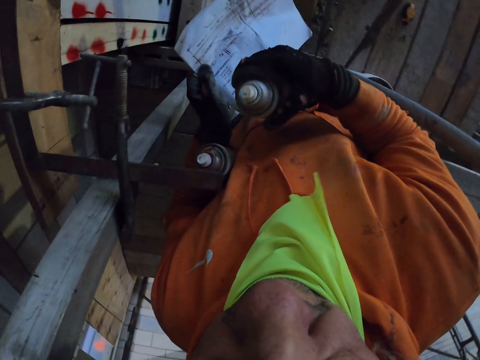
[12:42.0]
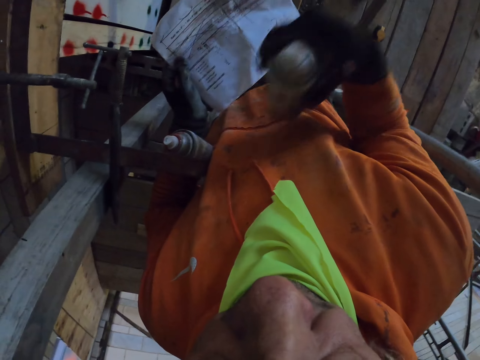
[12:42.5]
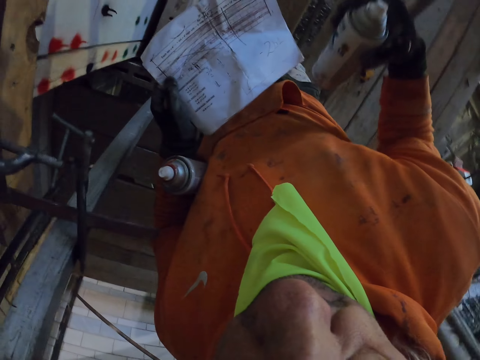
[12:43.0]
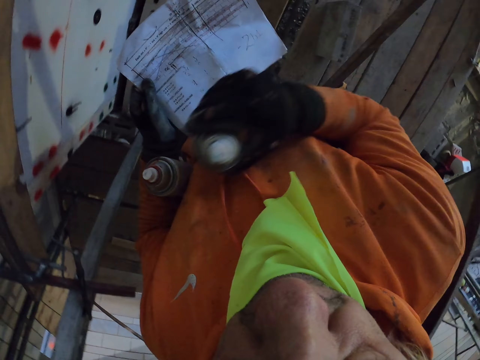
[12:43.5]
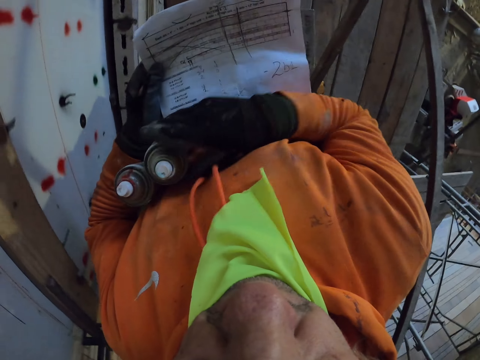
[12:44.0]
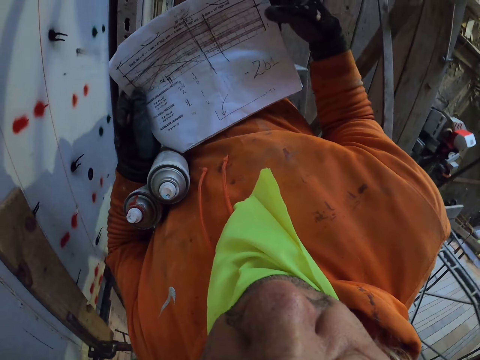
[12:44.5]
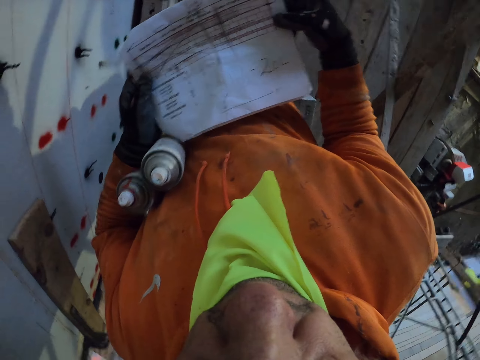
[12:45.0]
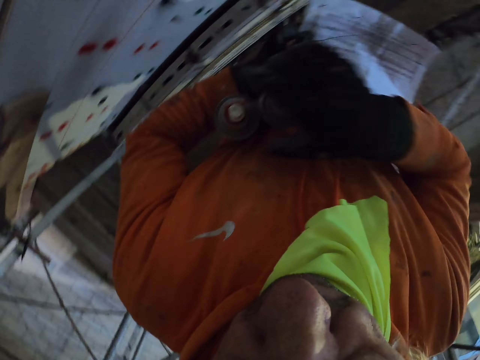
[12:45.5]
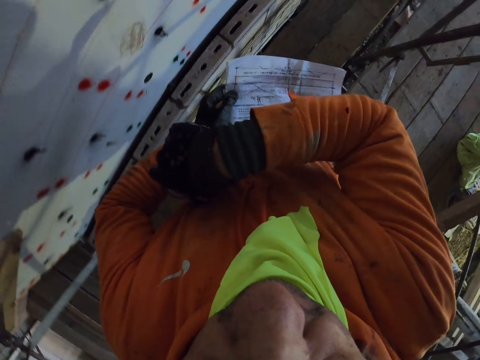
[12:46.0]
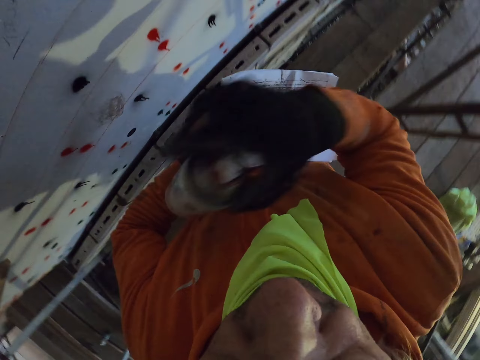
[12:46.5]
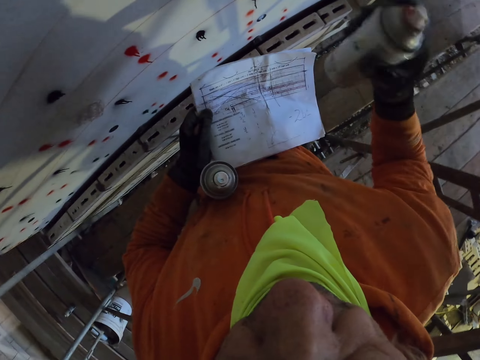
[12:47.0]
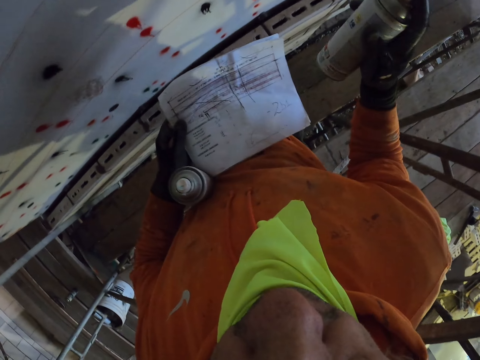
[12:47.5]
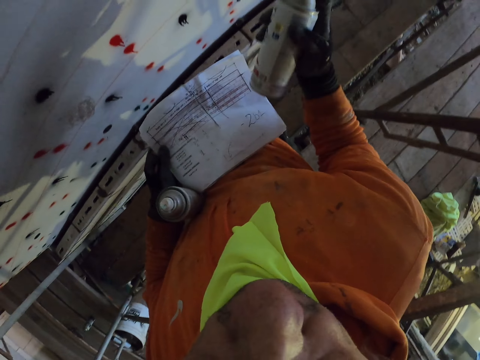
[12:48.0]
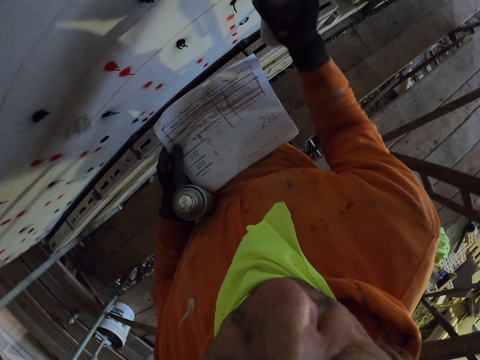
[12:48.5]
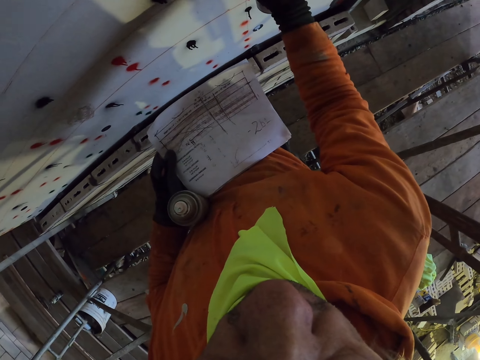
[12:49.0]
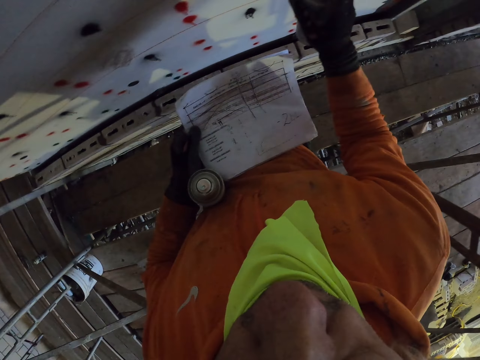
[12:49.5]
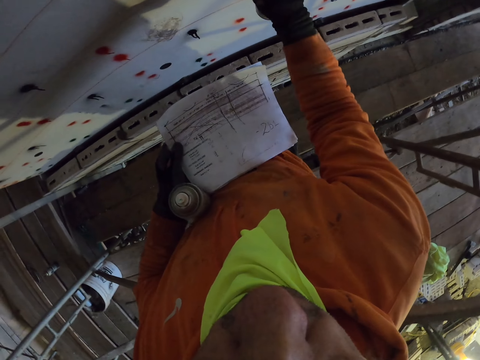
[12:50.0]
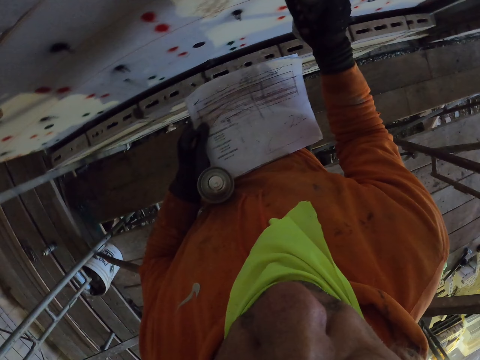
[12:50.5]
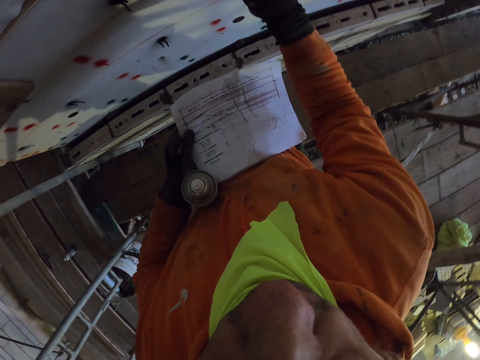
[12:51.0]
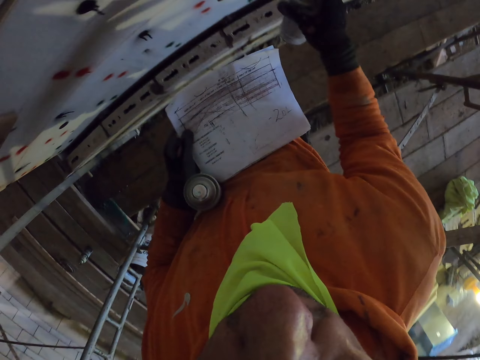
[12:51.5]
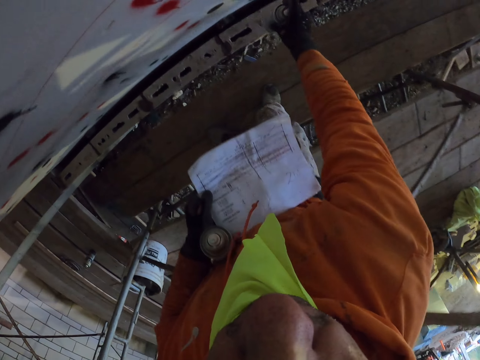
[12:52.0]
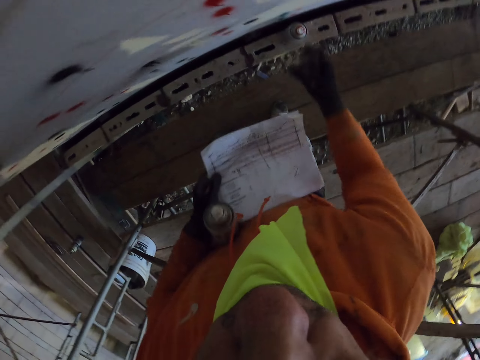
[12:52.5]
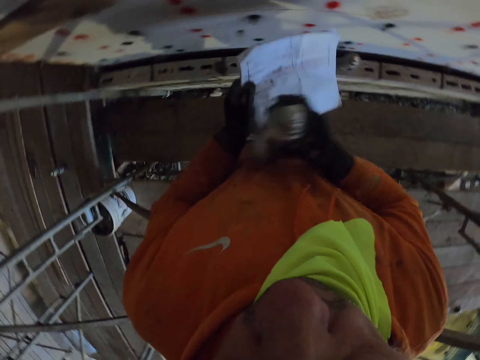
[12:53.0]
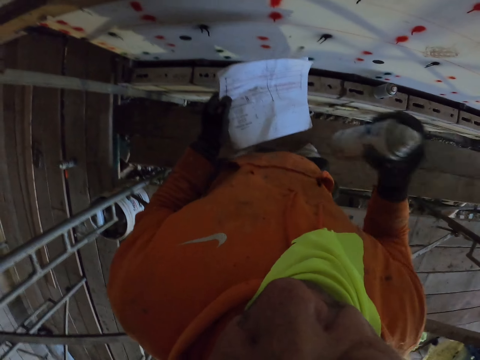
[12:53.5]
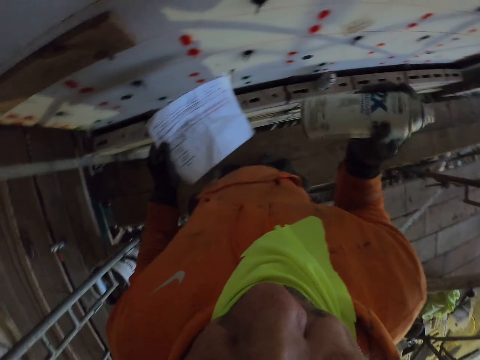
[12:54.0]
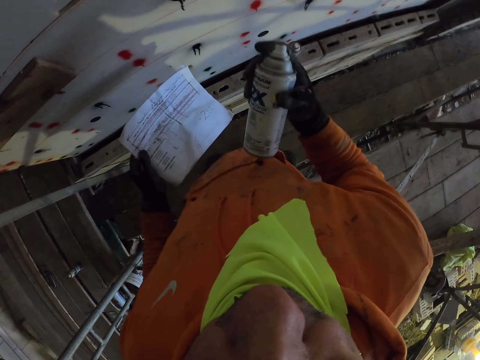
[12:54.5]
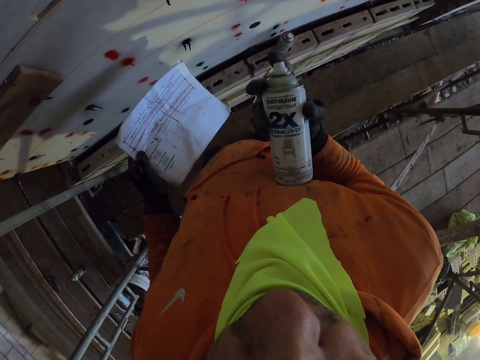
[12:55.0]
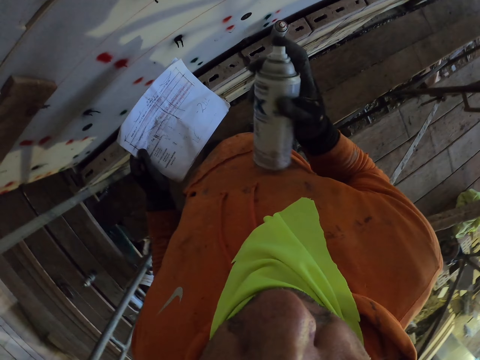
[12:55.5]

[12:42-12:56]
The camera wearer shakes the spray. They walk around the room. They shake the spray. They spray the wall. They put the spray on the concrete. They shake the spray.

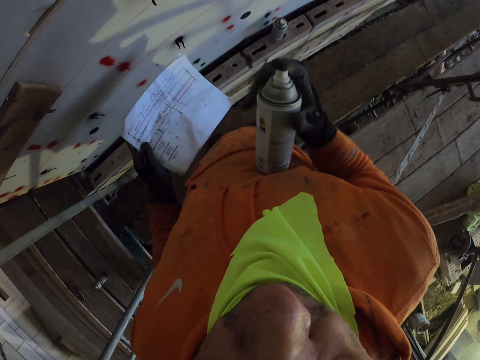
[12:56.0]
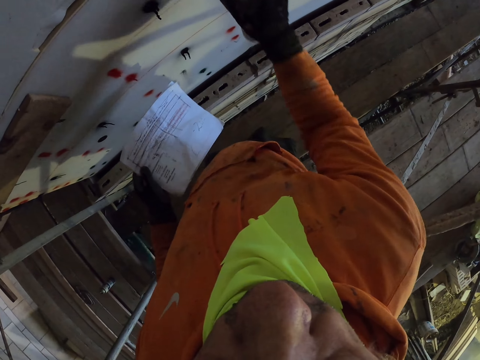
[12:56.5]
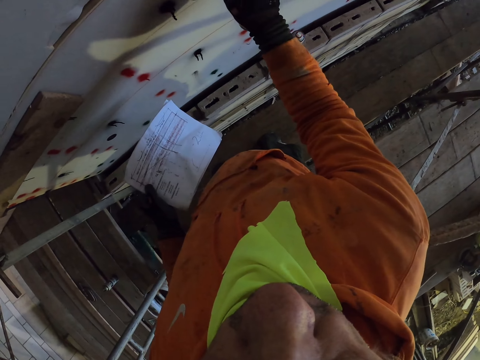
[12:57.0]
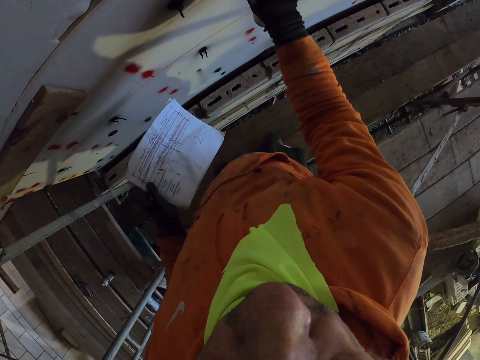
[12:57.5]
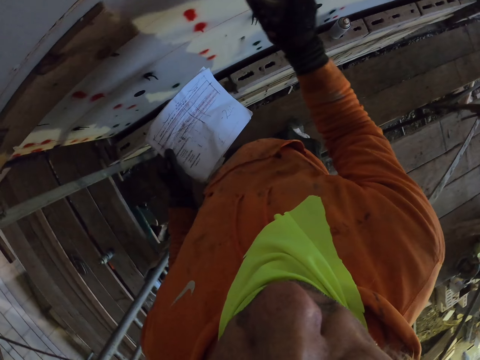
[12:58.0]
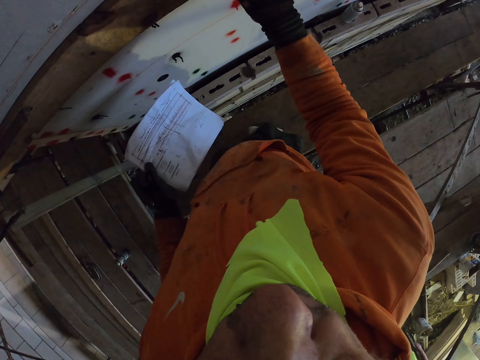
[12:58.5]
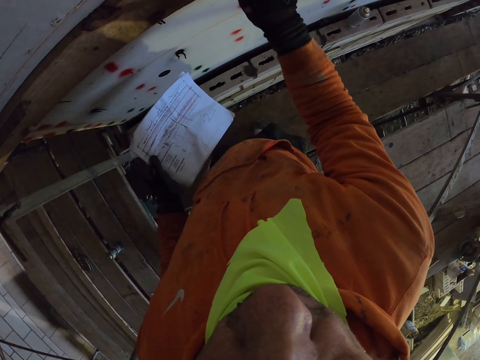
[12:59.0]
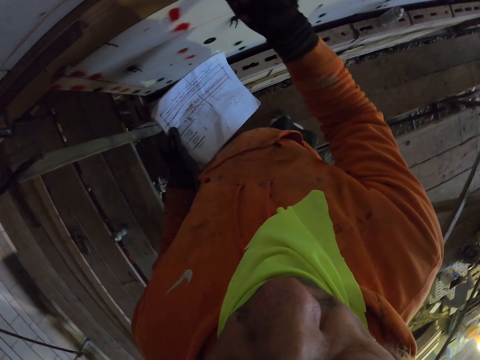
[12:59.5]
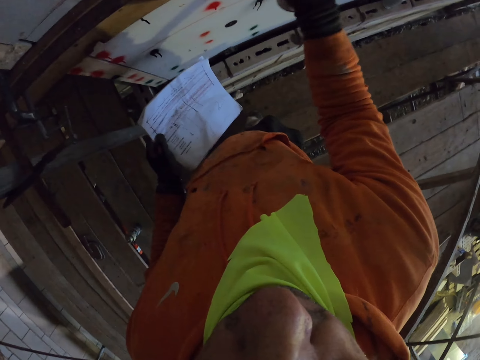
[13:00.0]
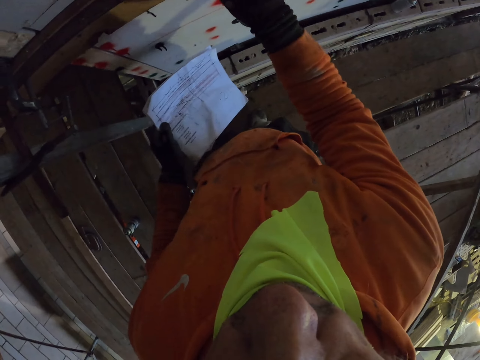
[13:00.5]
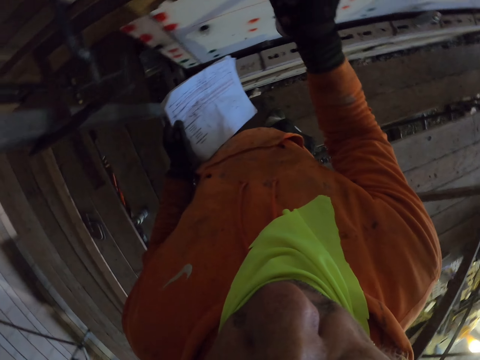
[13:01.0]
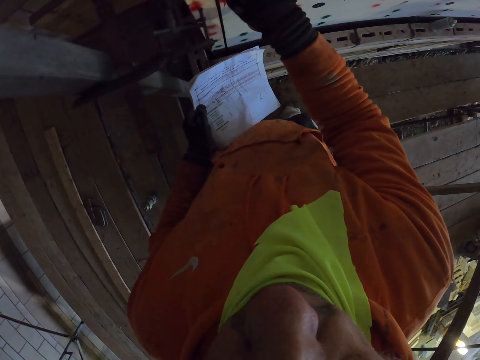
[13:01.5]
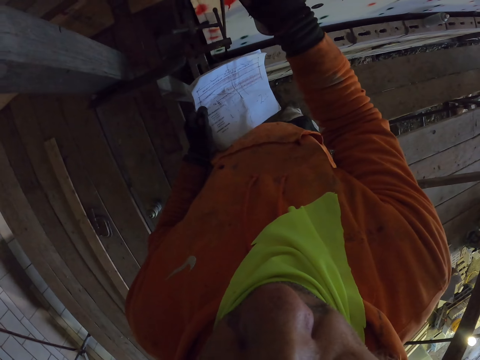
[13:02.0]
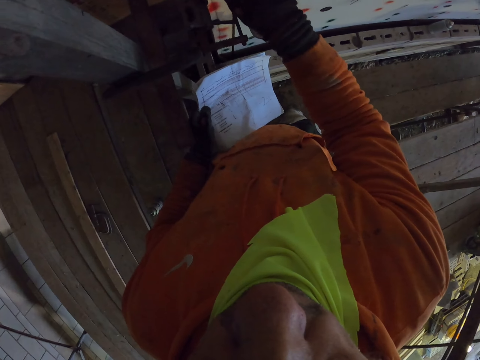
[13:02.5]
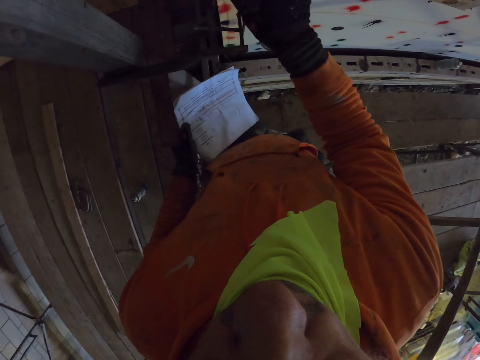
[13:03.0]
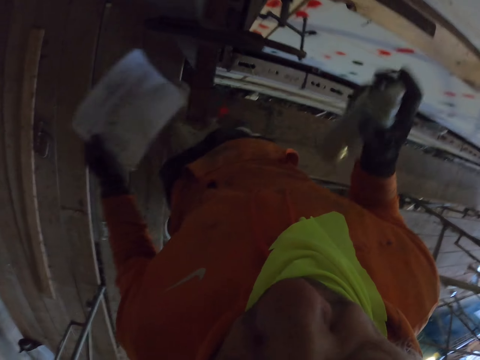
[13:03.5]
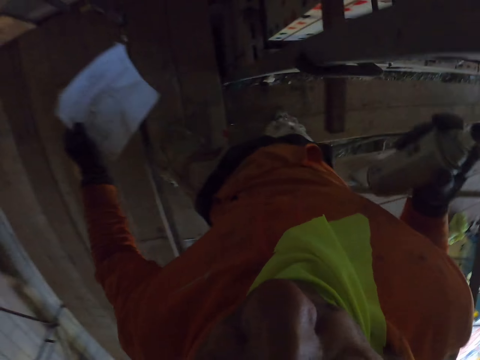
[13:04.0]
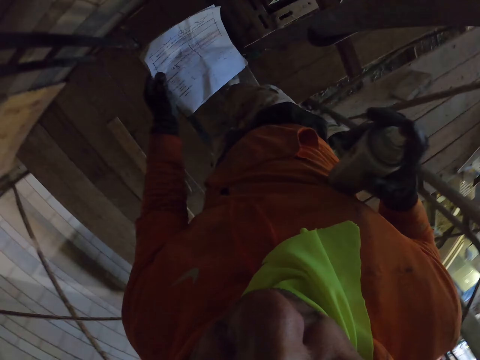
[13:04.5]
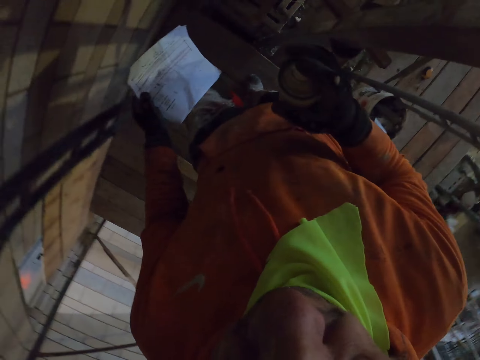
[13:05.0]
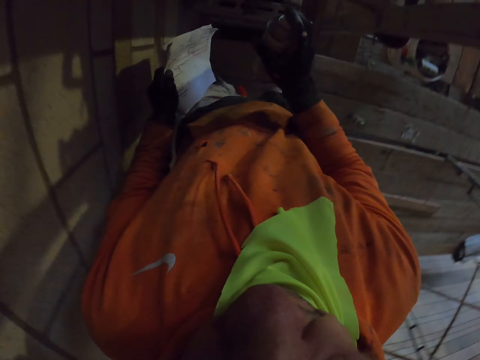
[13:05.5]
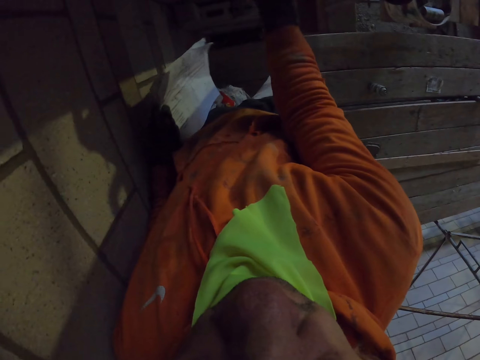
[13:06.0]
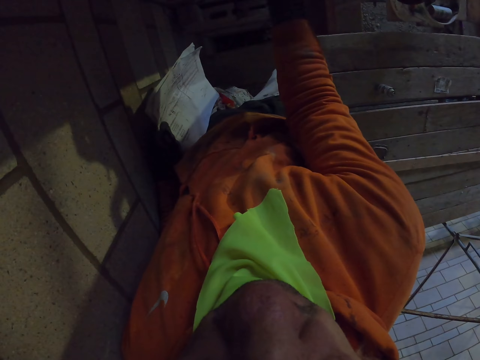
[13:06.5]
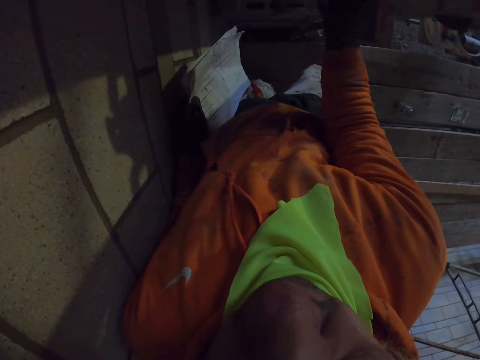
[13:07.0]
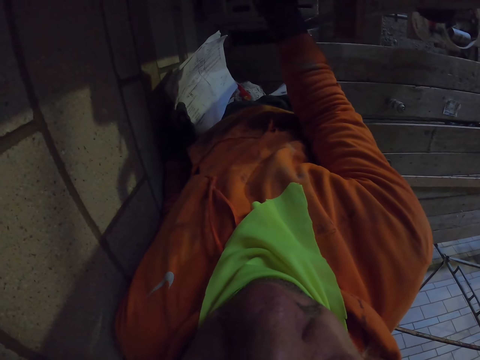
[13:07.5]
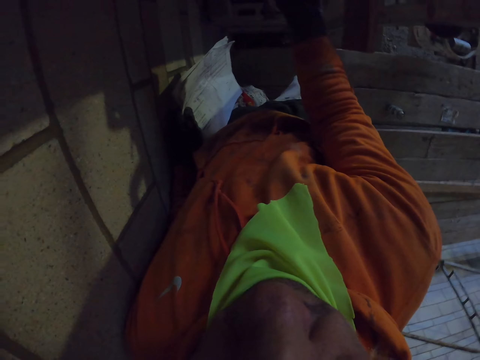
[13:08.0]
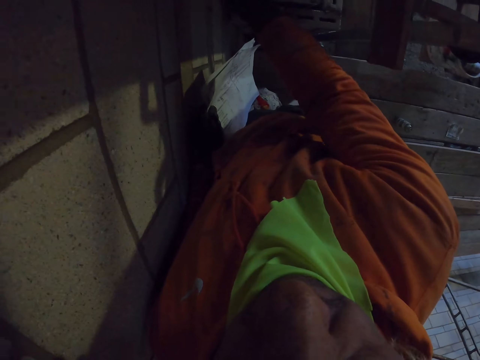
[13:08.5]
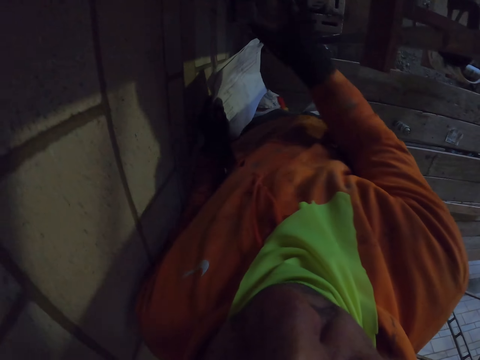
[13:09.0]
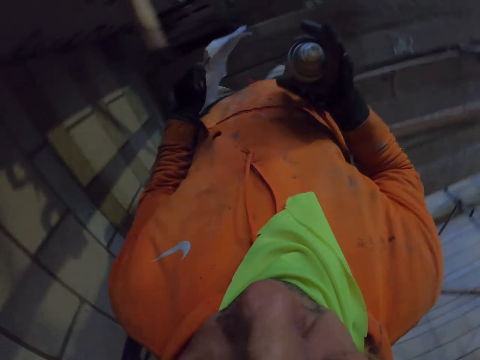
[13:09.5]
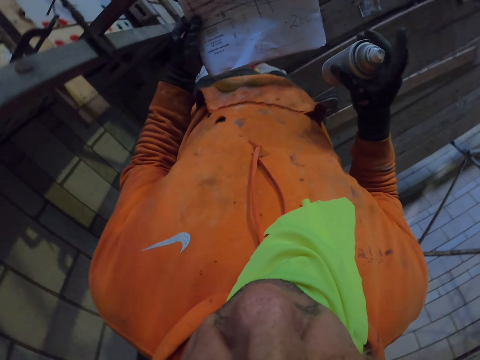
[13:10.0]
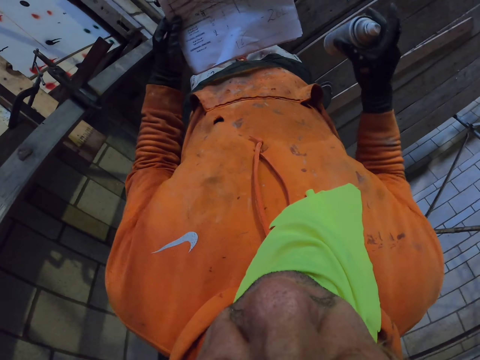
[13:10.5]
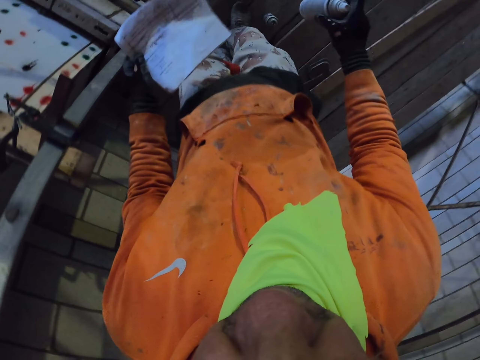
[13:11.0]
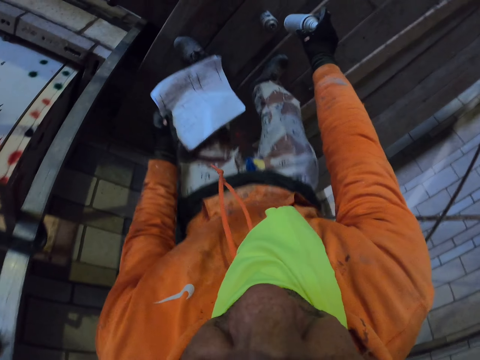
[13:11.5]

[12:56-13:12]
The camera wearer sprays the wall. They walk around the room. They spray the wall. They turn around the room.
